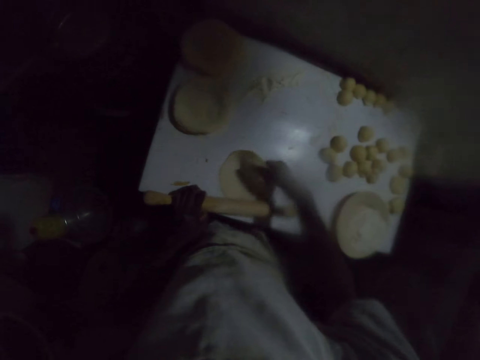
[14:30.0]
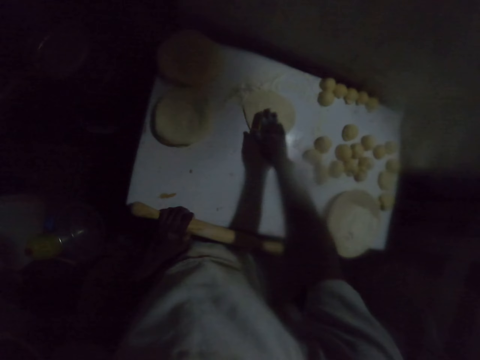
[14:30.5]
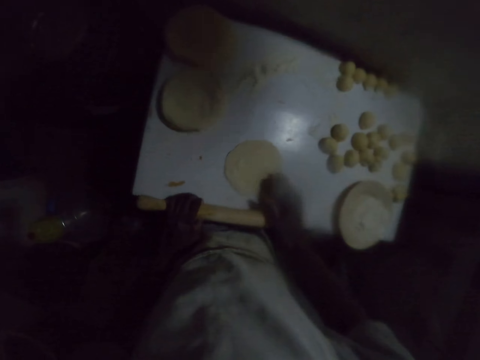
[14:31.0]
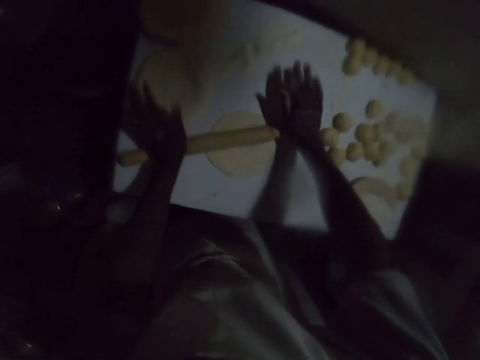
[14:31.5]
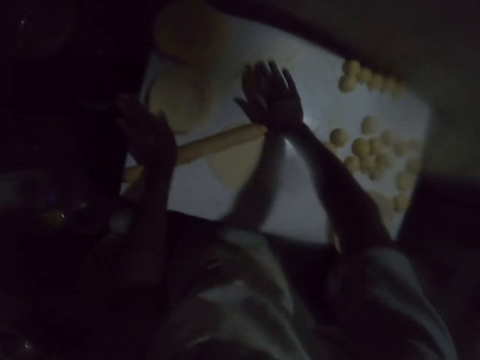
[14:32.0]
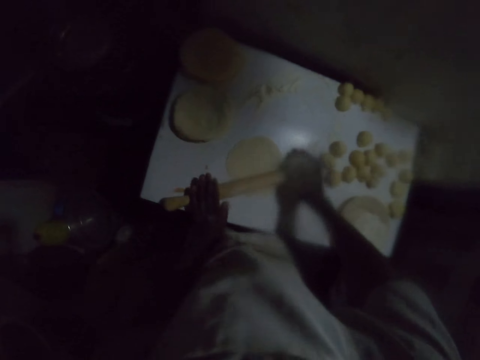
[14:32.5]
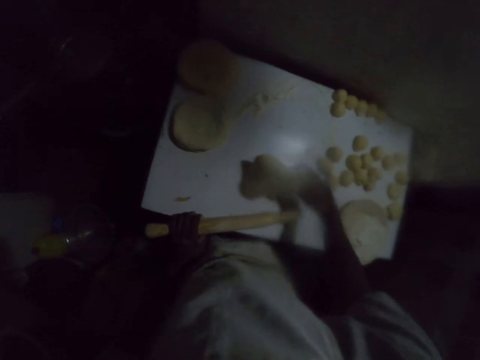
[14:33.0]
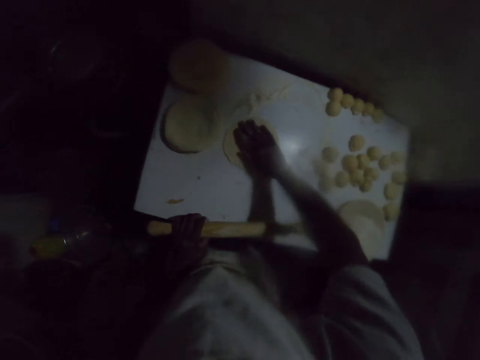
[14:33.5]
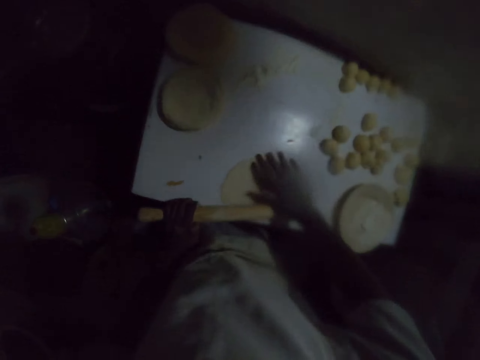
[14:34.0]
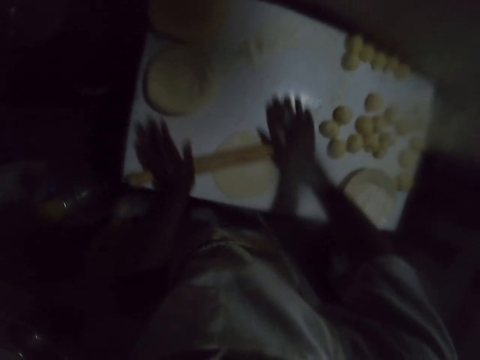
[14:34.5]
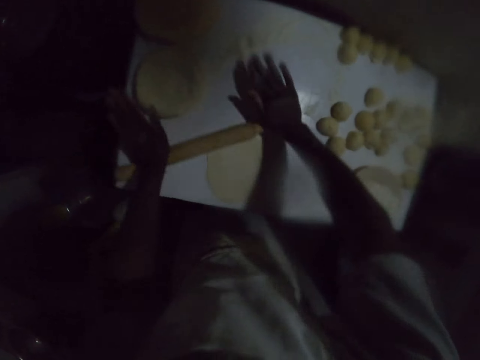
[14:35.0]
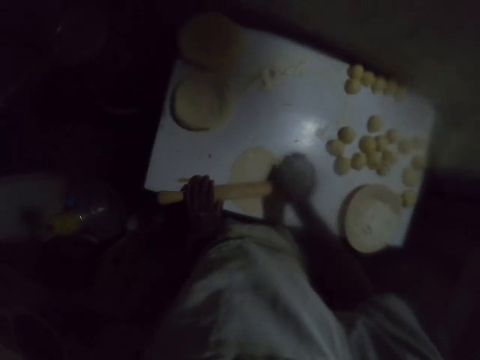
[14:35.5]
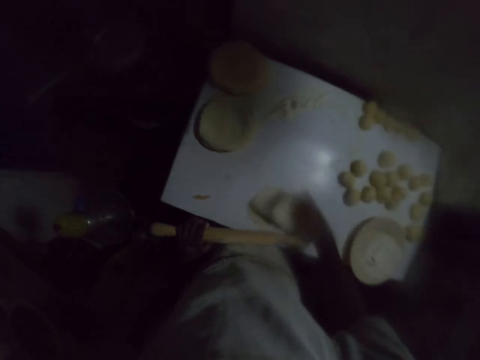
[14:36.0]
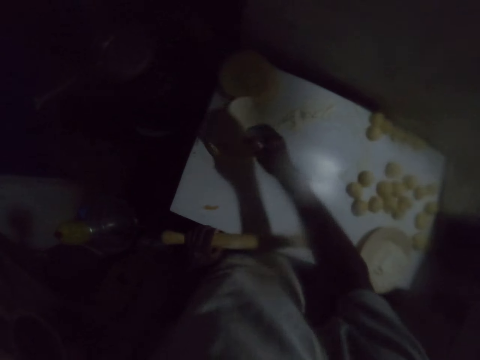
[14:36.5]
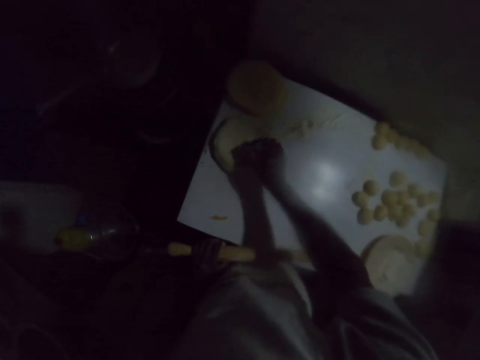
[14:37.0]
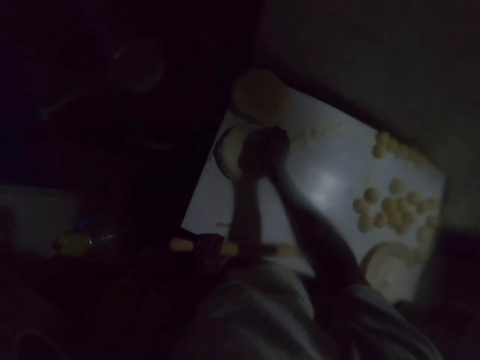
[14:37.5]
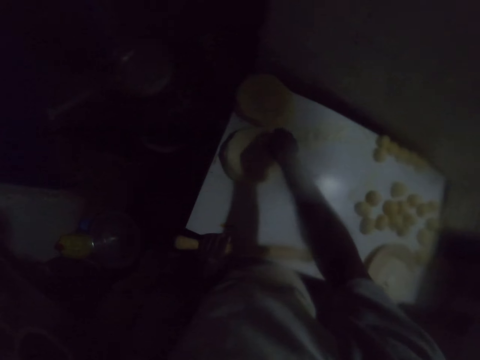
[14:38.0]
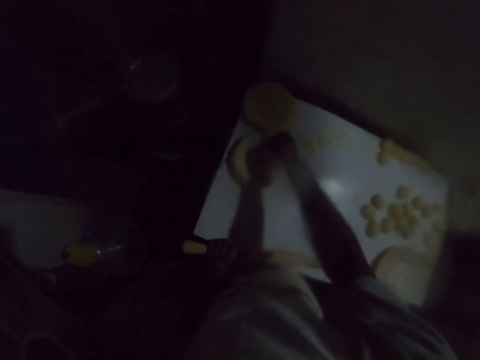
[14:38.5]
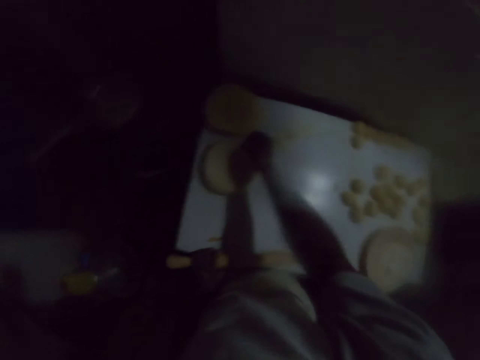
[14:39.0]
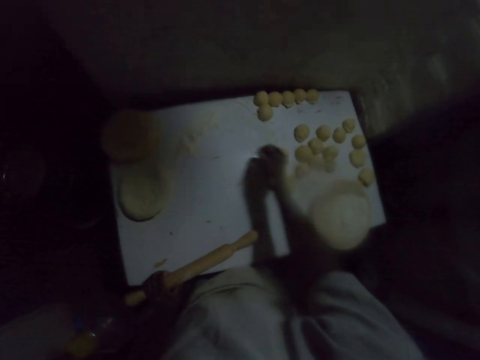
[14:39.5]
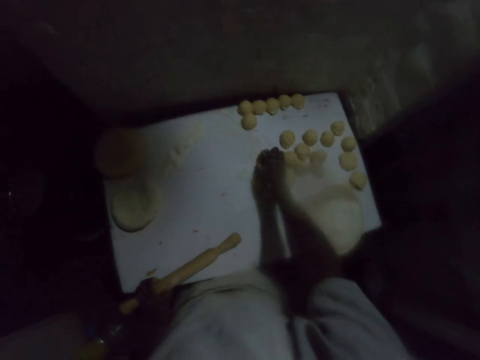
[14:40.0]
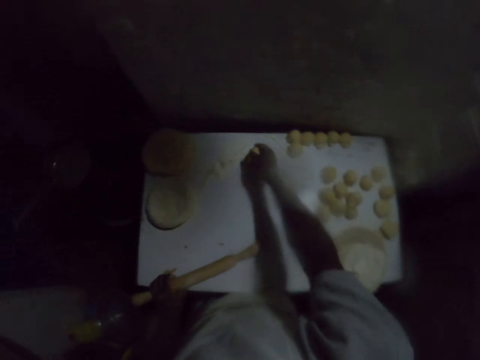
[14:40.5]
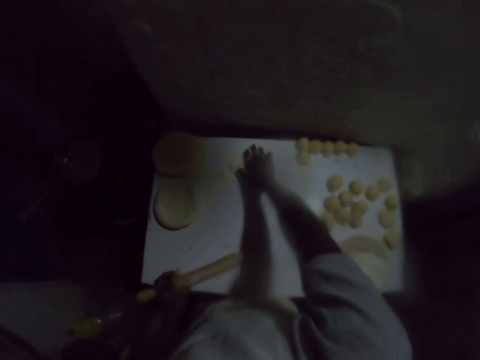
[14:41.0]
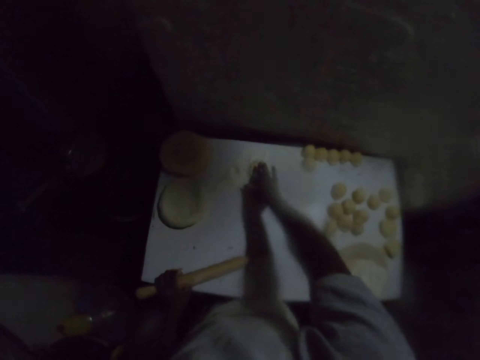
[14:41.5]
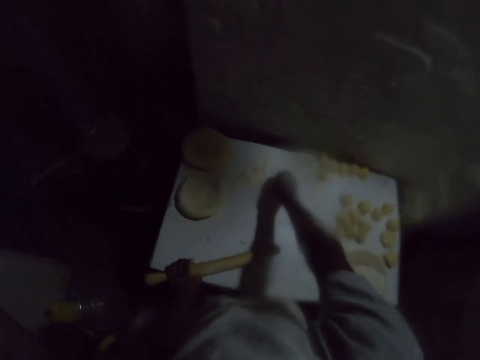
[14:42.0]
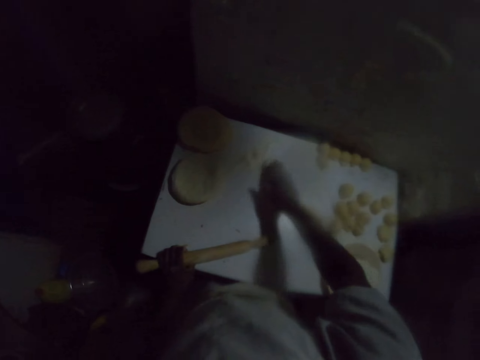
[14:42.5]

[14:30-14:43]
The camera wearer turns the dough. They spread the dough on the table and move the dough on the flour on the table. They roll the dough with a rolling stick. They turn the dough on the table. They spread the dough on the table and move the dough on the flour on the table. They roll the dough with the rolling stick. They carry the rolled dough. They drop the rolled dough on top of another rolled dough on the table. They align the dough. They pick a dough roll on the table. They spread the roll on the table and move the dough on the flour on the table.

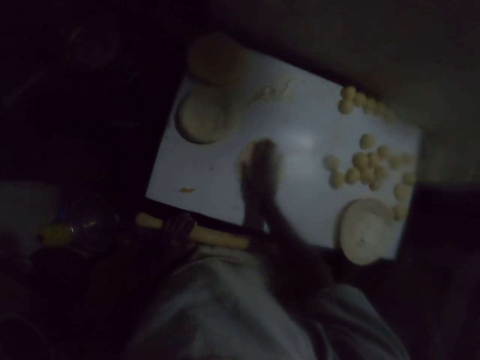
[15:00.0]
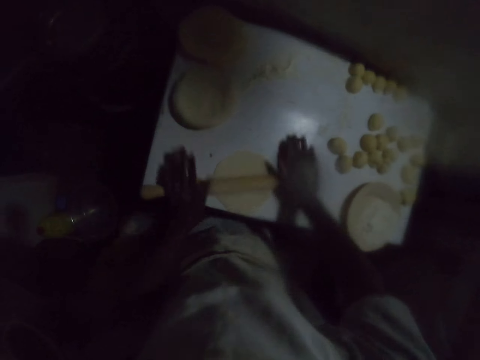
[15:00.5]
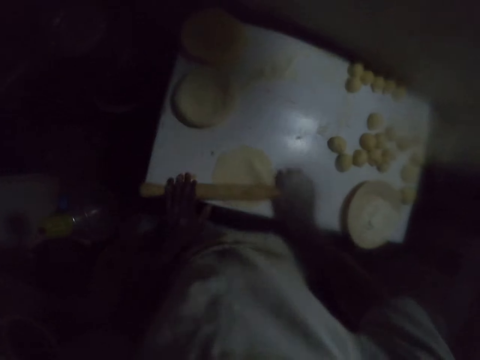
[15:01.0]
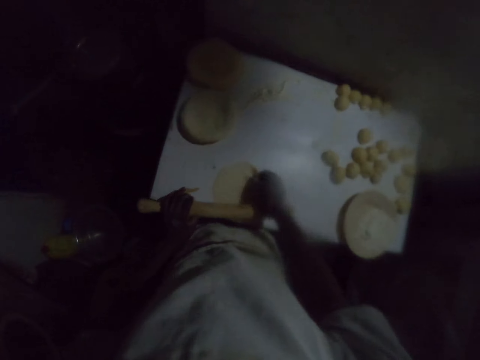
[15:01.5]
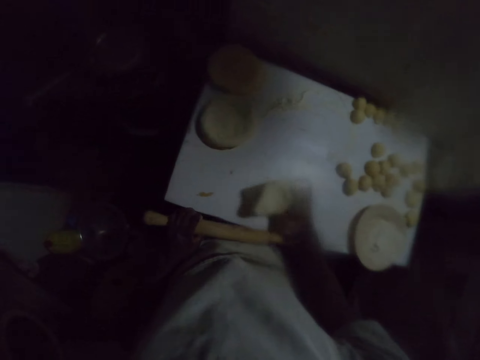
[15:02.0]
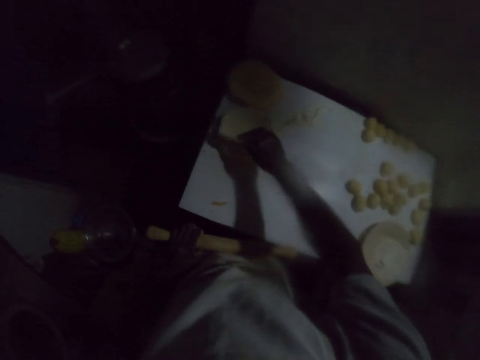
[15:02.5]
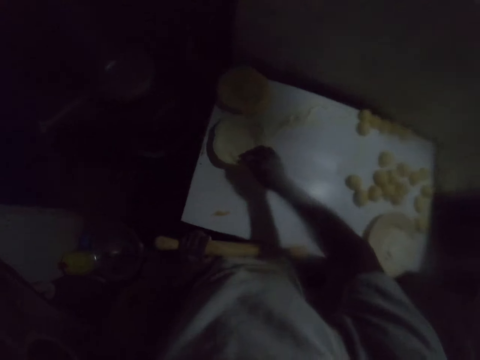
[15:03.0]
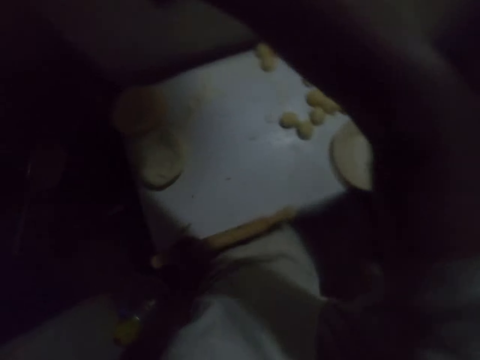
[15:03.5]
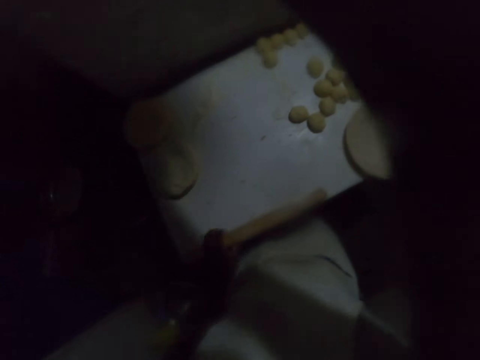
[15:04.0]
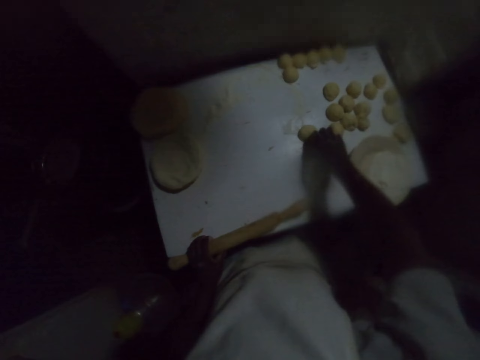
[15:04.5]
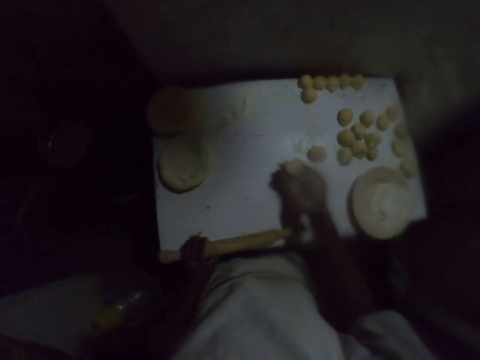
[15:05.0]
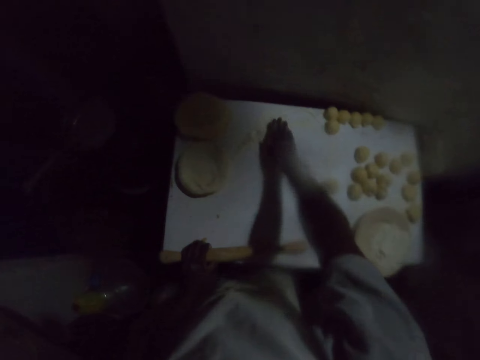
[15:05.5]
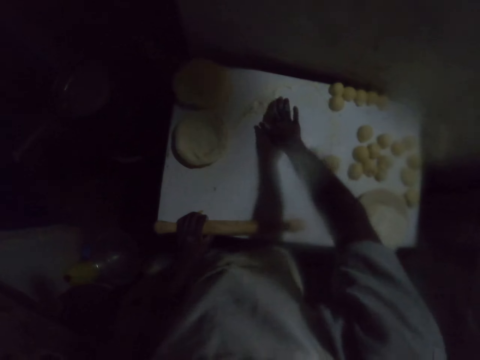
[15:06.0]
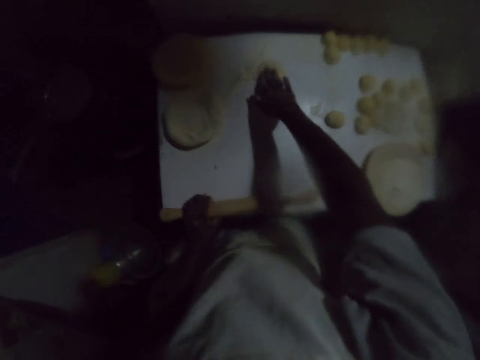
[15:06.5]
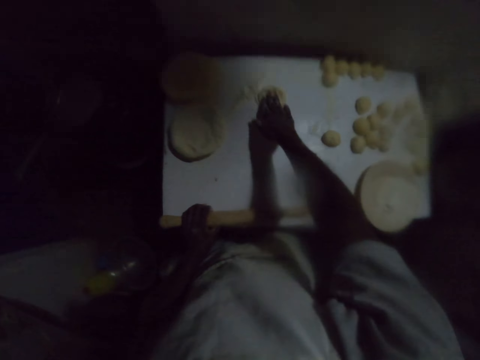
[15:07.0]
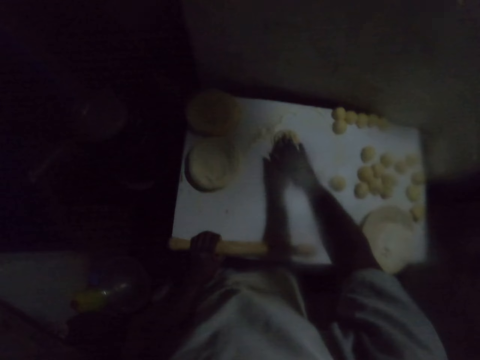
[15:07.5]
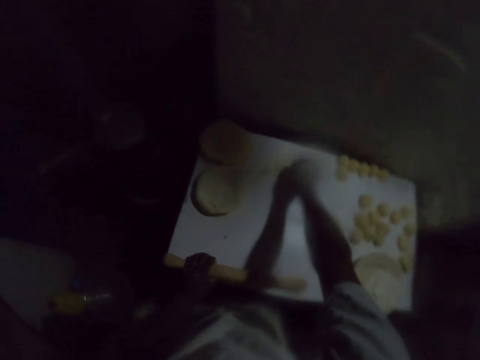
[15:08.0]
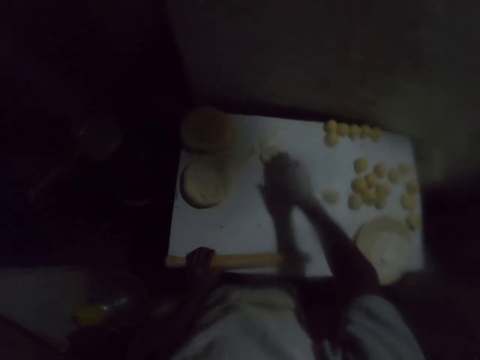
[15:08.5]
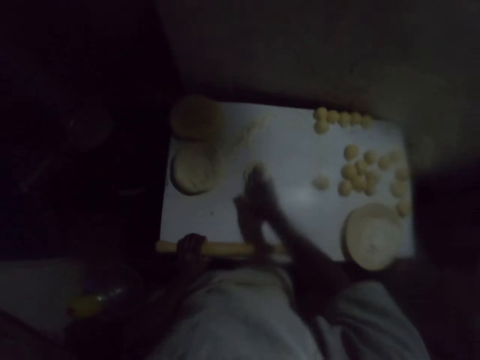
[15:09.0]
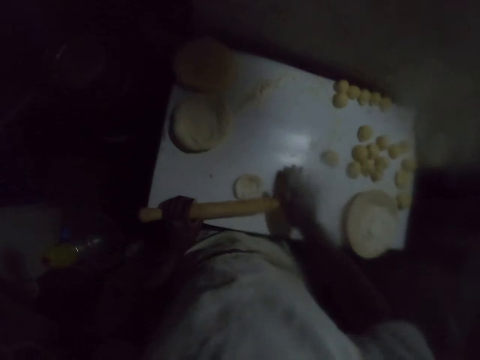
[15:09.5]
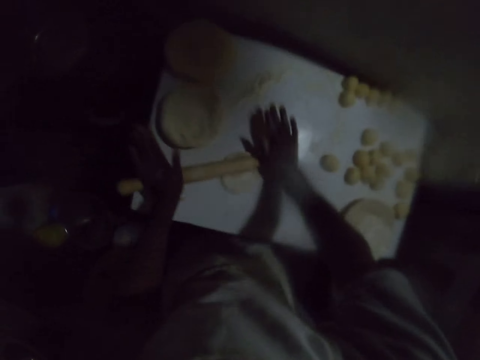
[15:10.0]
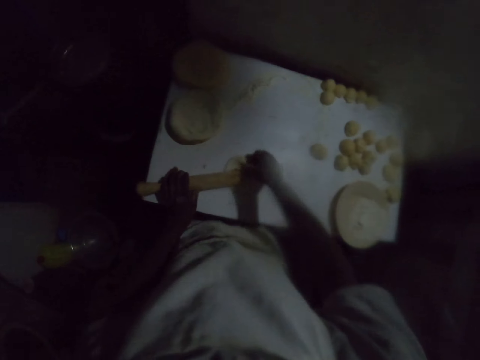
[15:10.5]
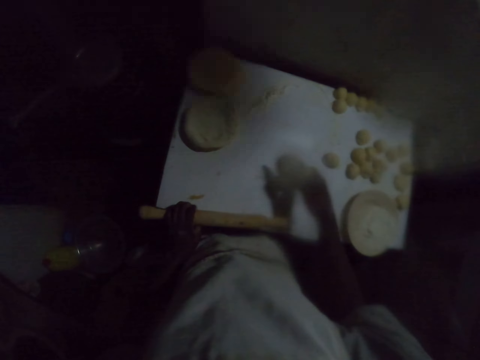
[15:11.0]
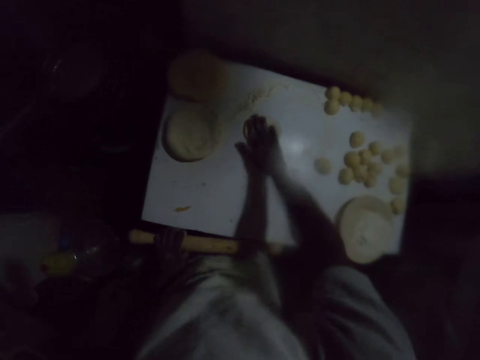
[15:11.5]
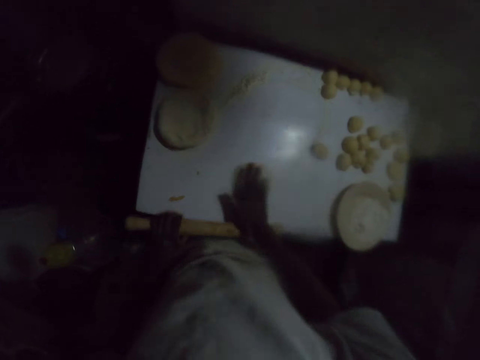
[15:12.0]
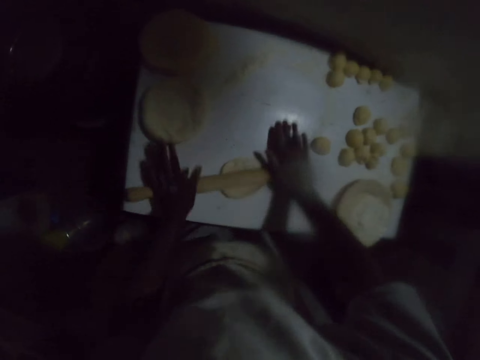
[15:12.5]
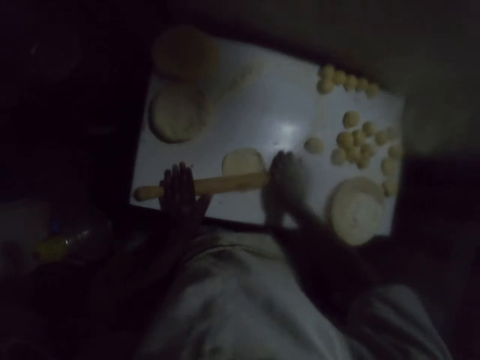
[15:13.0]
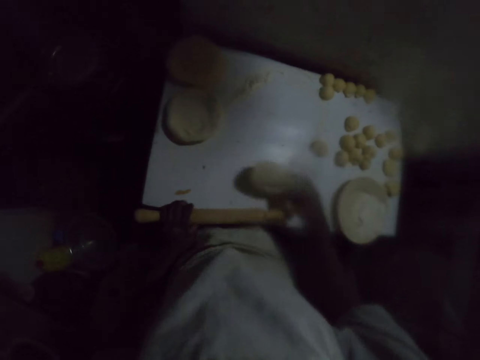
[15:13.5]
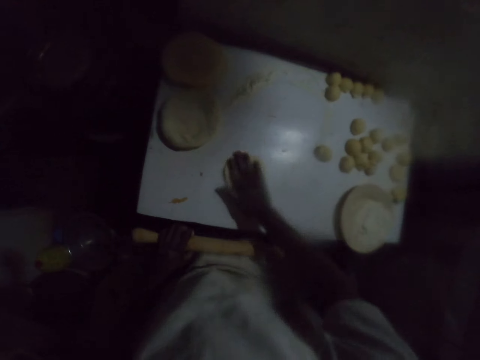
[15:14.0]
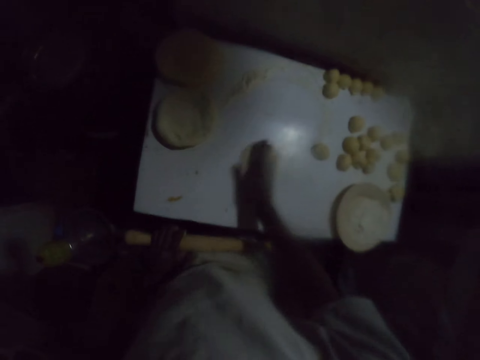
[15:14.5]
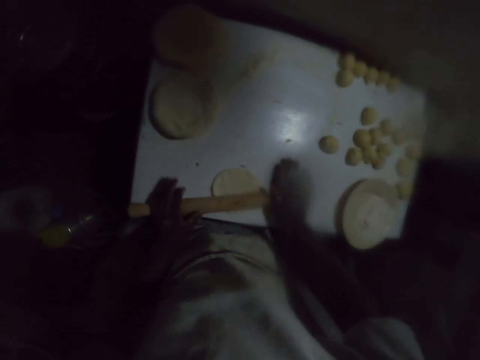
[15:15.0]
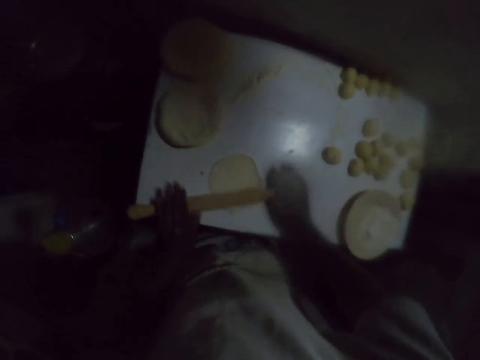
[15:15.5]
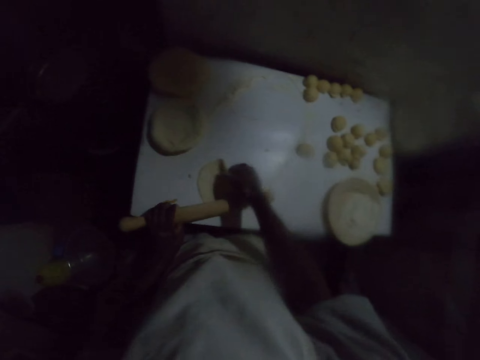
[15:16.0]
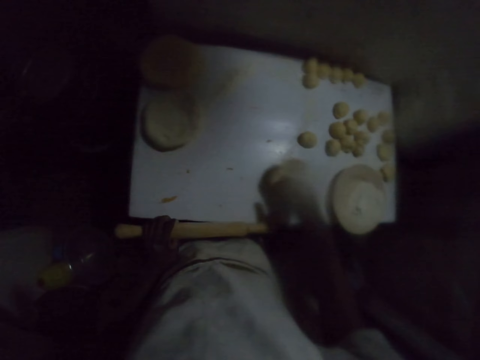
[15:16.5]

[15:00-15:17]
The camera wearer spreads a roll on the table and moves the dough on the flour on the table. He rolls the dough with a rolling stick. He carries the rolled dough. He drops the rolled dough on top of another rolled dough on the table. He wipes his face with his right arm. He picks a dough roll on the table. He spreads the dough roll on the table. He places the dough on the flour and presses it. He rolls the dough on the table with the rolling stick. He turns the dough on the table. He spreads the dough on the table and moves the dough on the flour on the table. He rolls the dough with the rolling stick. He turns the dough on the table. He spreads the dough on the table and moves the dough on the flour on the table. He rolls the dough with the rolling stick. He turns the dough on the table.
